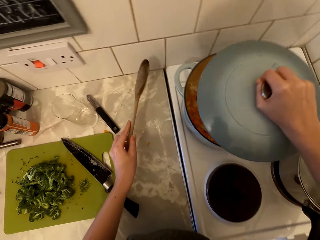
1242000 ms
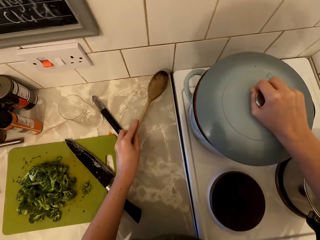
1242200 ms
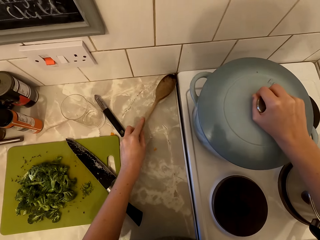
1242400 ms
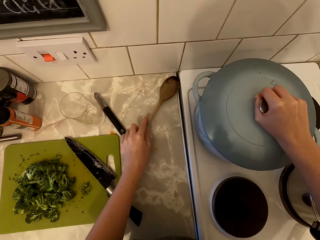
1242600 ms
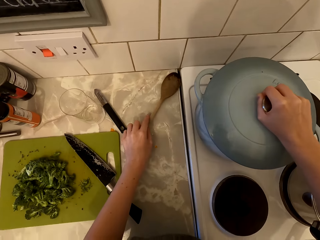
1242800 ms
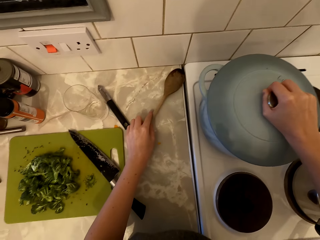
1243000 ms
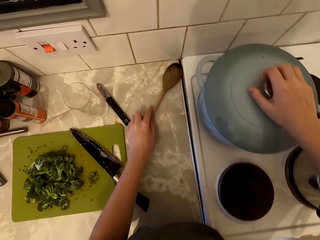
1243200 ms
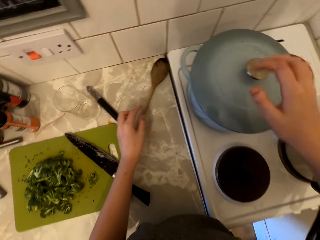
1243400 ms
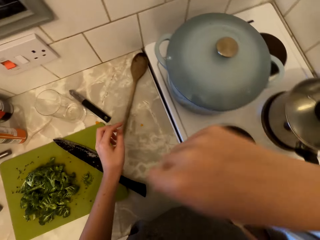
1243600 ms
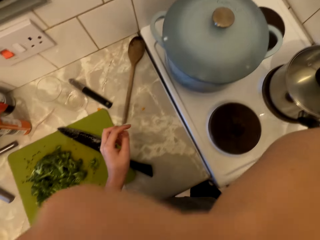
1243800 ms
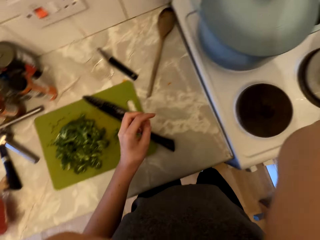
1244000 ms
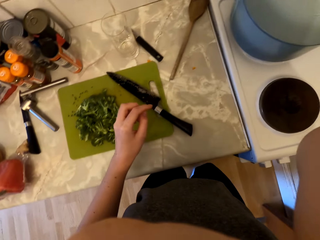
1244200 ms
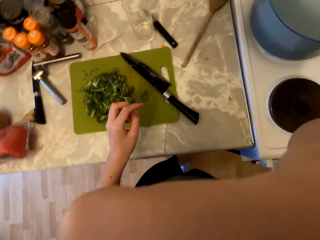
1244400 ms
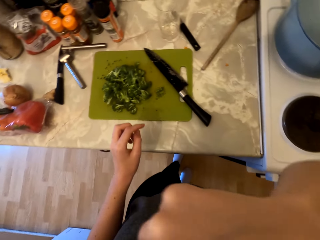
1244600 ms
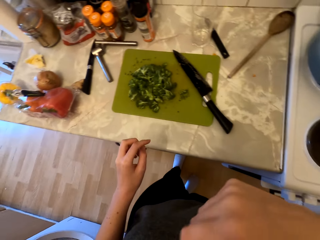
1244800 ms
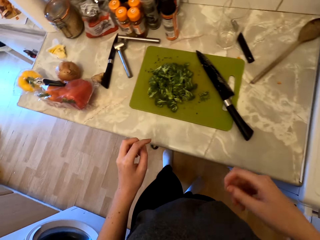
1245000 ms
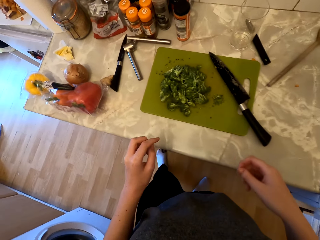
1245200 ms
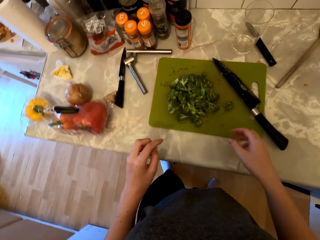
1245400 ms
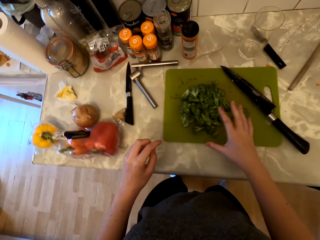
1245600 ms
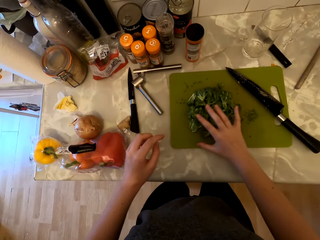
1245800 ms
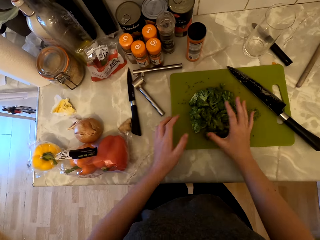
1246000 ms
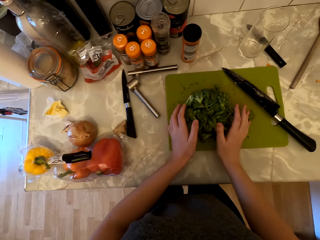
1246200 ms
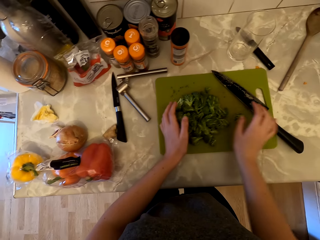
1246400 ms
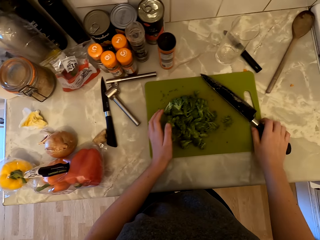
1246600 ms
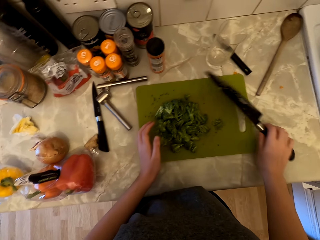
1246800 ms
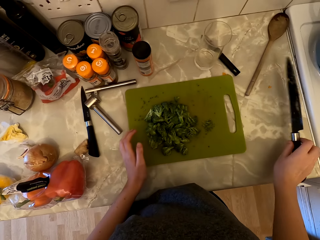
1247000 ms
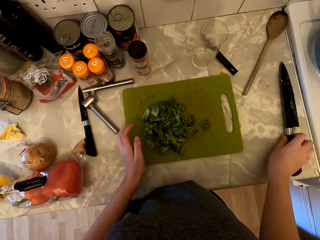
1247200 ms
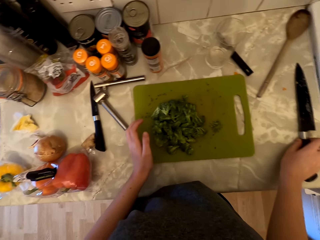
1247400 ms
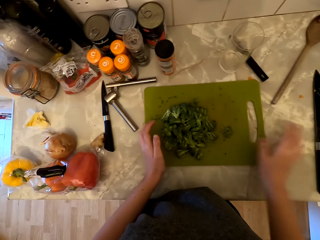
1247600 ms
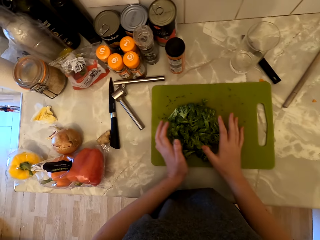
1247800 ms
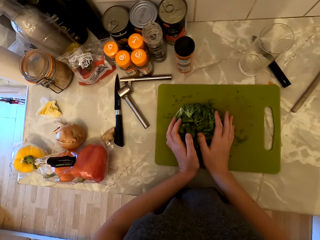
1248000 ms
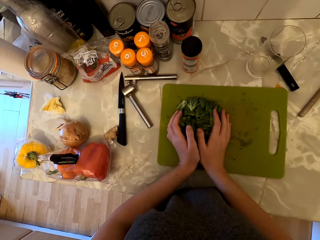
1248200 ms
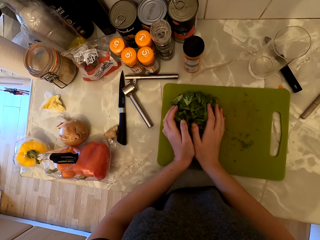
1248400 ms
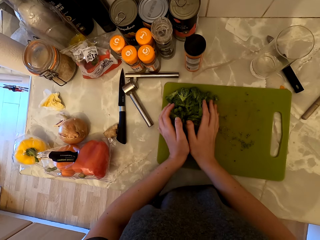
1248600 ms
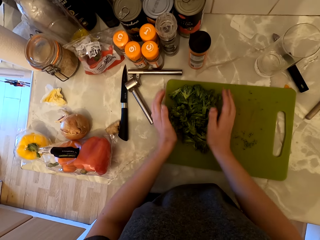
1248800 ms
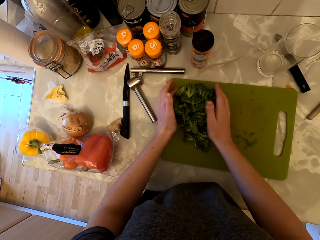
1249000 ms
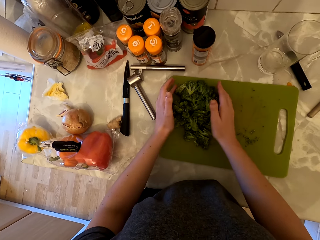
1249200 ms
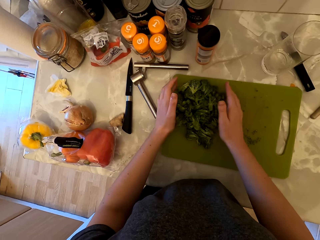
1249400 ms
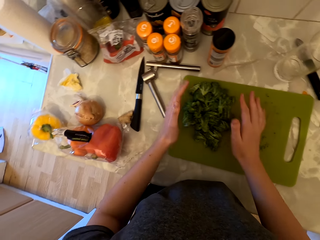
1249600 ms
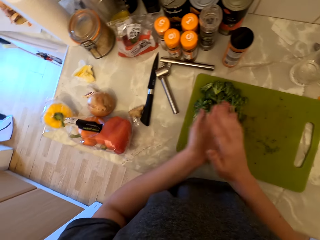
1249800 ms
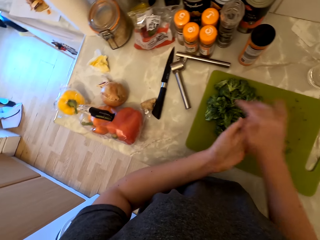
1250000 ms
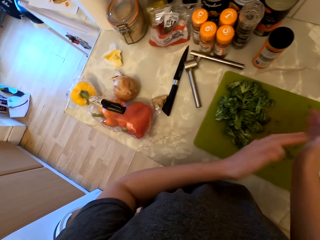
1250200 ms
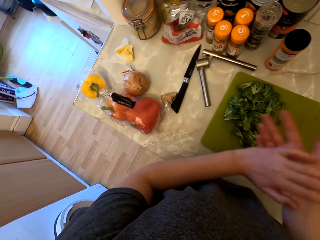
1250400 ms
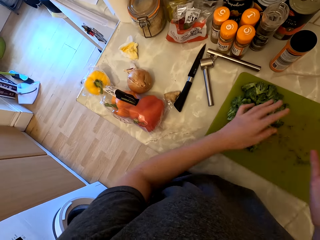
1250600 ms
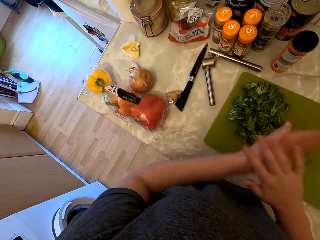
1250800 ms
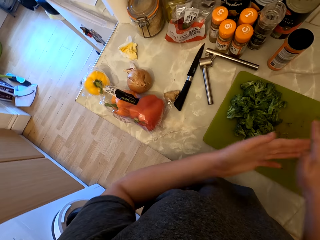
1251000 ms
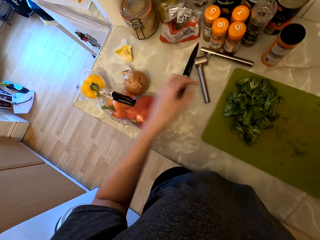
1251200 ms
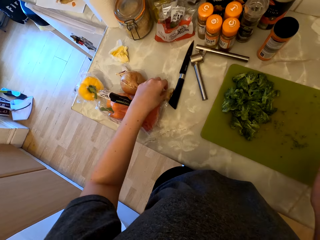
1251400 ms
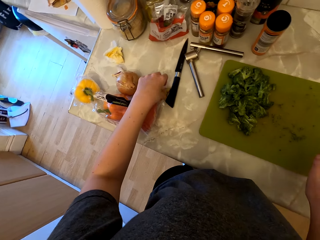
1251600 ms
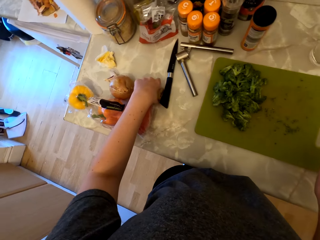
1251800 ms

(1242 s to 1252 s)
The camera wearer covers the cooking pot with the lid. She places the wooden spoon on the countertop. She wipes her face with the back of her hand. She moves her hands. She picks up the knife. She places the knife on the countertop. She pushes the pieces of broccoli aside with her hands. She dusts her hands off. She wipes the hand.

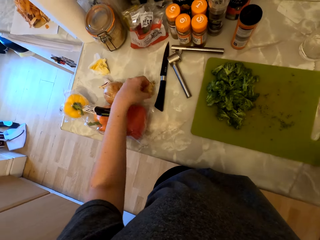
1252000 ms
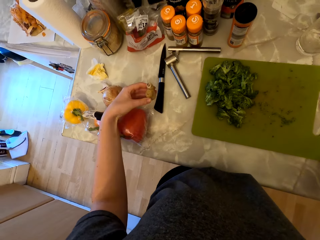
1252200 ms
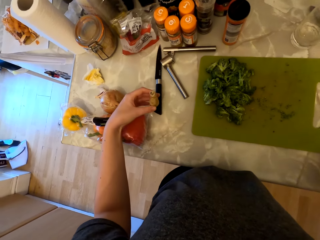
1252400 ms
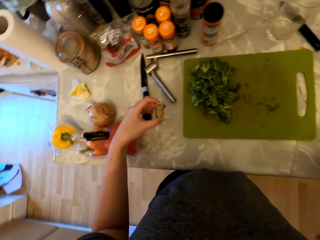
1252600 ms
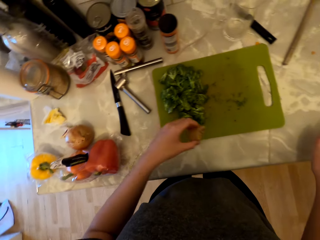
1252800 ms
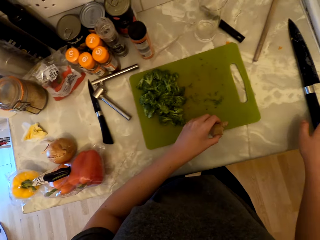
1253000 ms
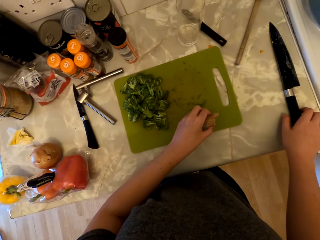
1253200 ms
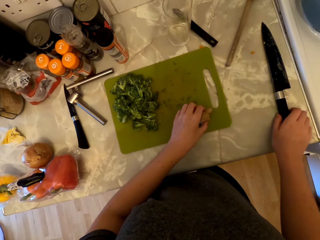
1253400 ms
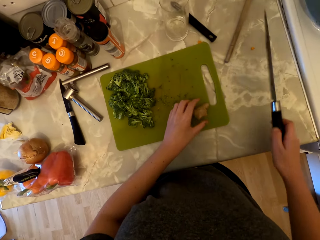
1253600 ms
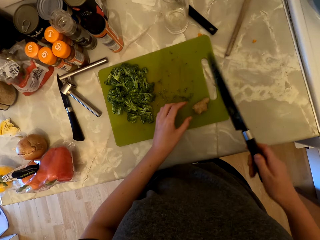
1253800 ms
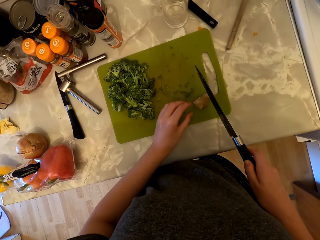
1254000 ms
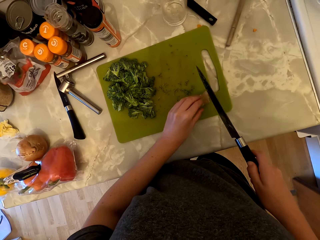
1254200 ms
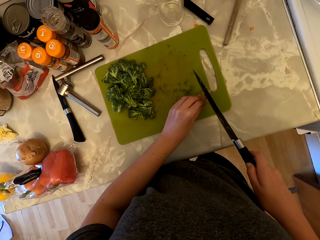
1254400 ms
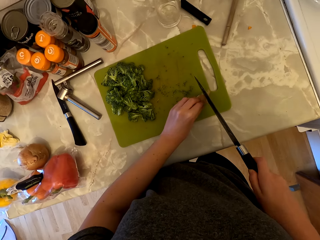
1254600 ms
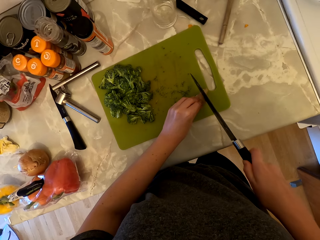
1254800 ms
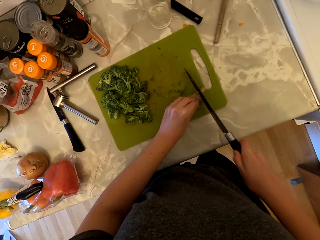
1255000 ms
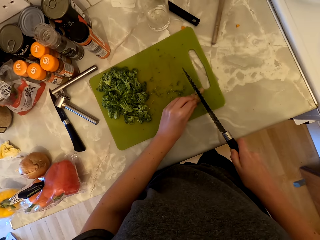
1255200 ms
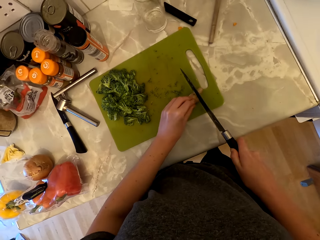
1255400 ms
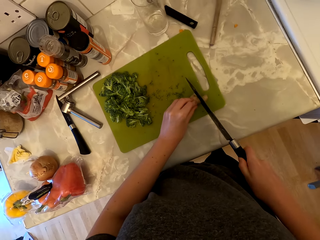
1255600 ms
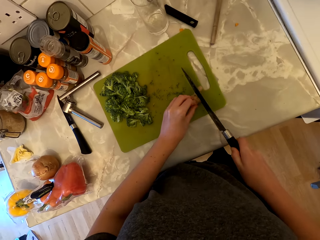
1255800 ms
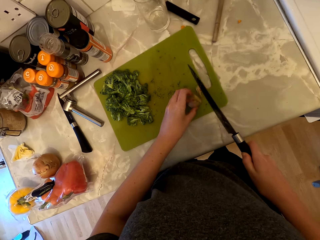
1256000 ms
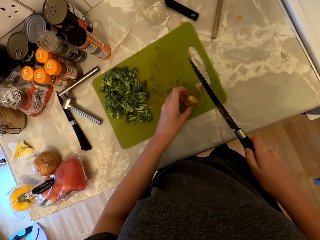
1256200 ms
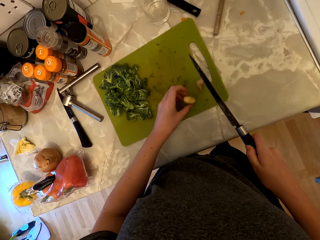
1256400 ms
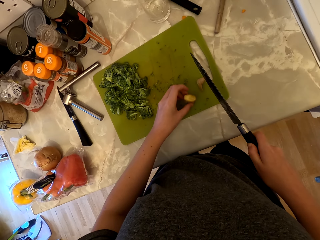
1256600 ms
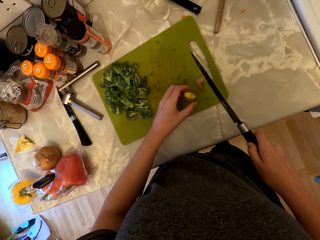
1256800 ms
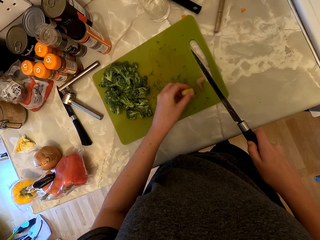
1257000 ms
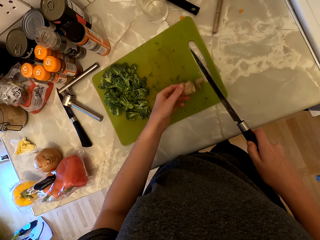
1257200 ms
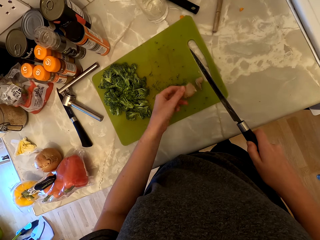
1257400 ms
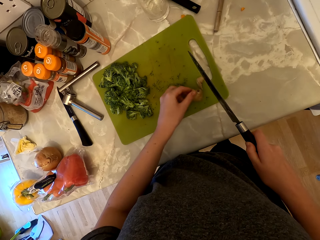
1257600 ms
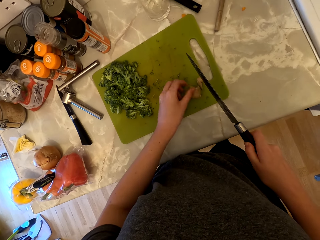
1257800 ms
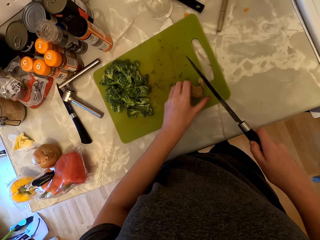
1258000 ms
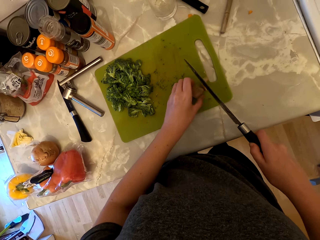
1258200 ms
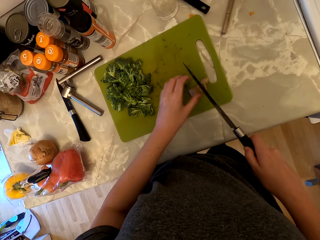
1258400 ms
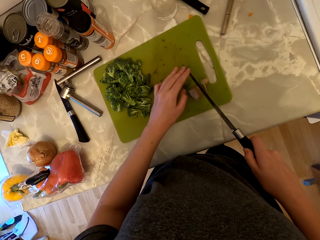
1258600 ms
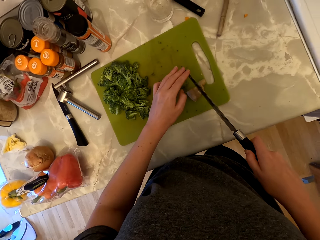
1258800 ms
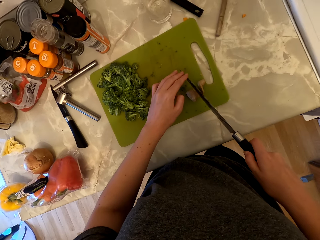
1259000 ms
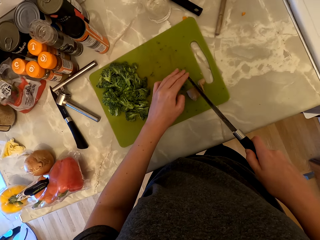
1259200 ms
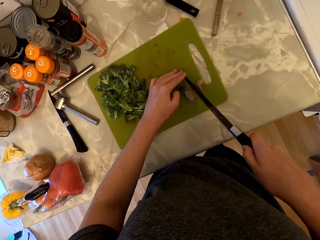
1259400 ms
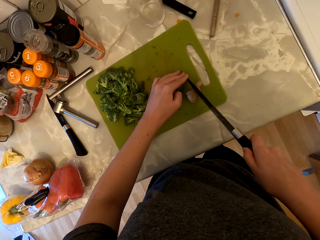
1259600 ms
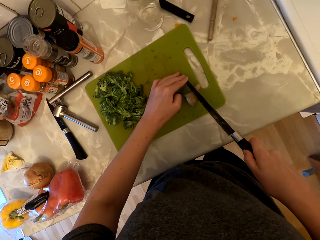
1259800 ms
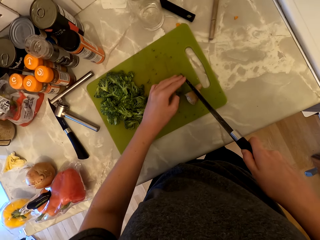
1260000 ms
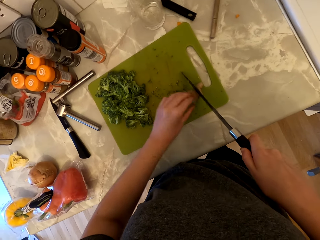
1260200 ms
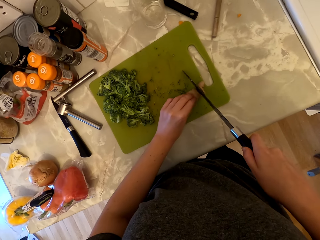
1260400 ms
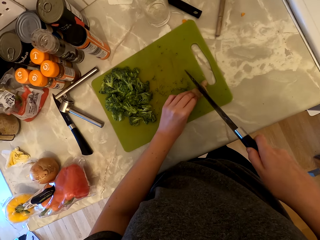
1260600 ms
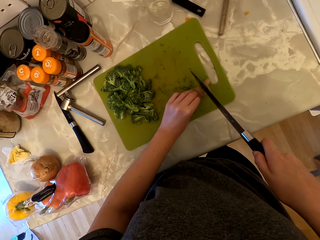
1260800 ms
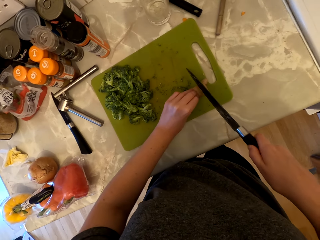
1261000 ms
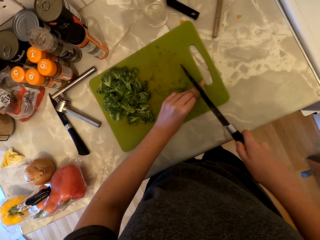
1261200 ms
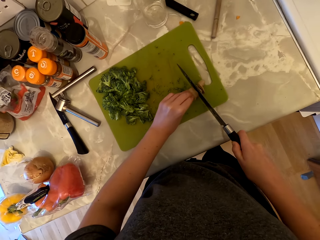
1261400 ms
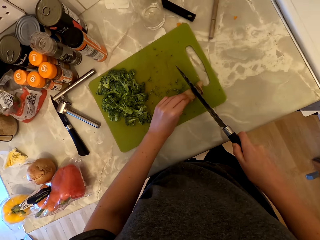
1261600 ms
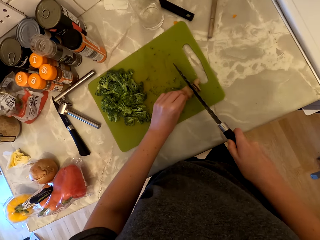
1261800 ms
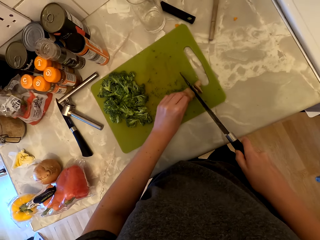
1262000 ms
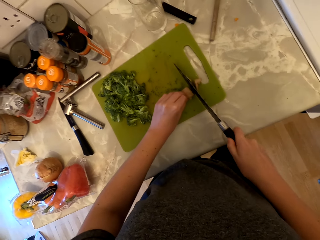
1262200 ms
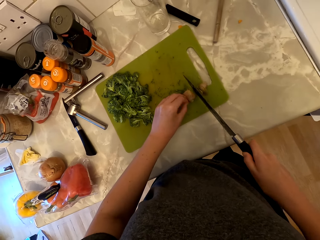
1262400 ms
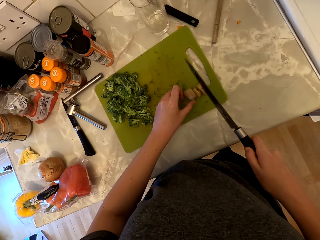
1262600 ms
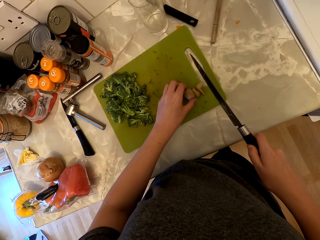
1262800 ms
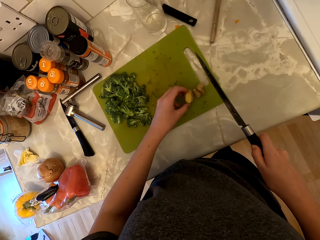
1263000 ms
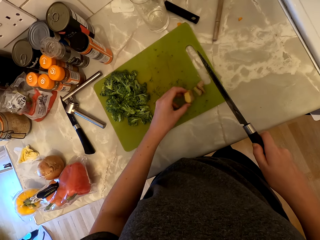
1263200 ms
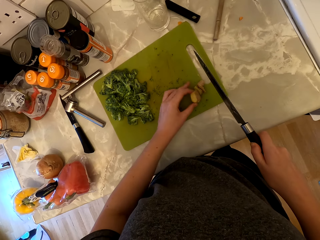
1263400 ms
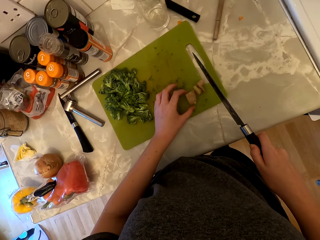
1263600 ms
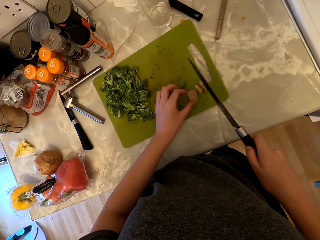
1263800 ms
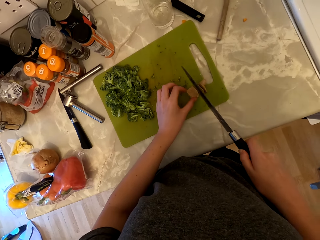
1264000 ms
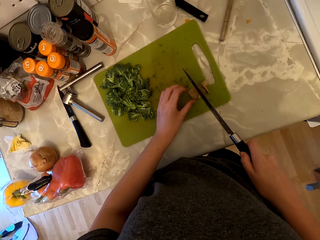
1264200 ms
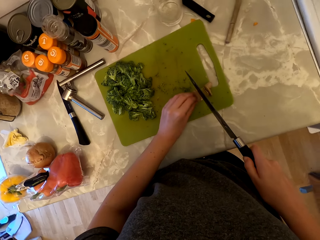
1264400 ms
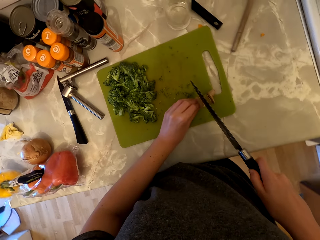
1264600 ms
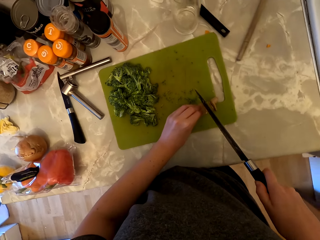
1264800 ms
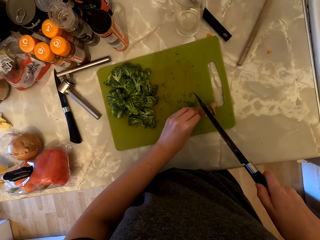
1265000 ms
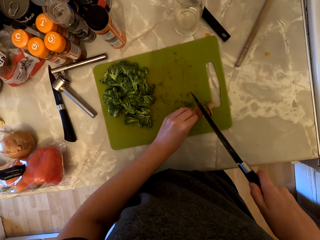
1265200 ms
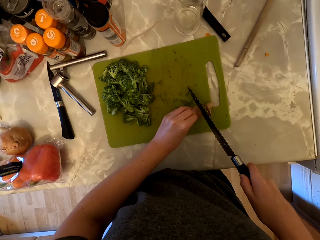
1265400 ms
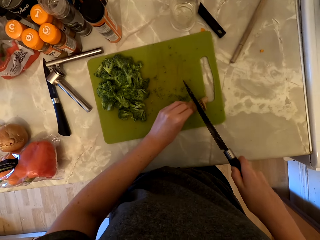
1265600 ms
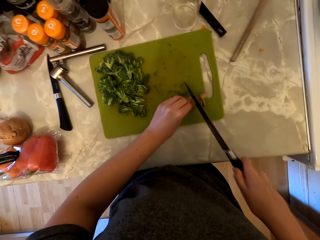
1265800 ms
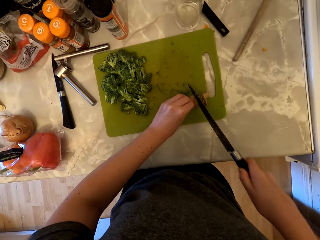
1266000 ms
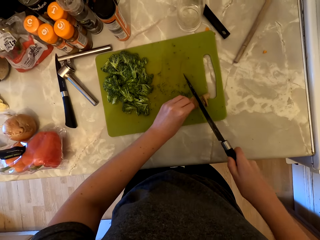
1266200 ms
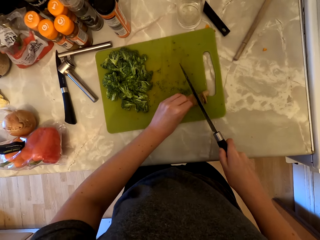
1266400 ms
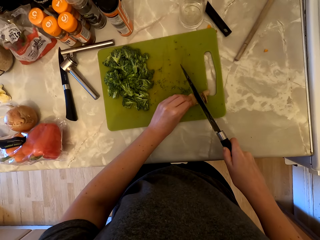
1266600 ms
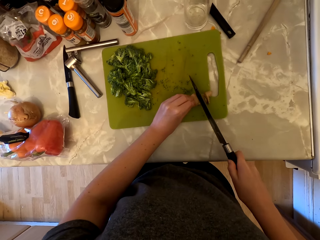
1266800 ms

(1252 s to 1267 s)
The camera wearer picks up the ginger on the countertop. They place the ginger on the chopping board. They pick up the knife from the cabinet. They cut the ginger with the knife. They pick up the ginger, look at the ginger, and place the ginger on the chopping board. They hold the knife with both hands. They cut the ginger with the knife. They turn the ginger. They cut the ginger with the knife.
